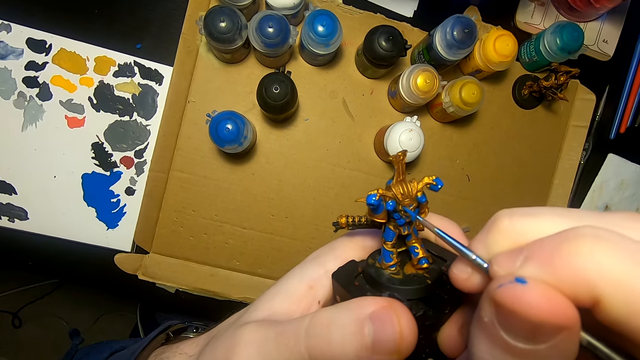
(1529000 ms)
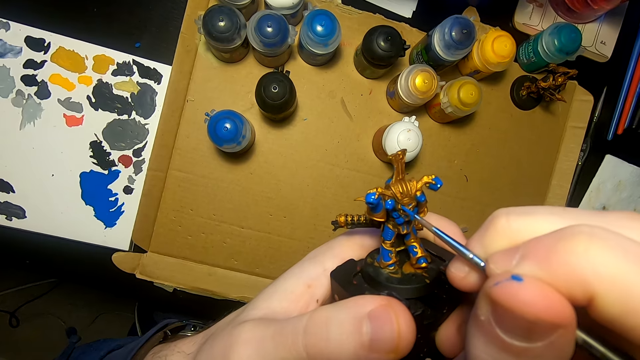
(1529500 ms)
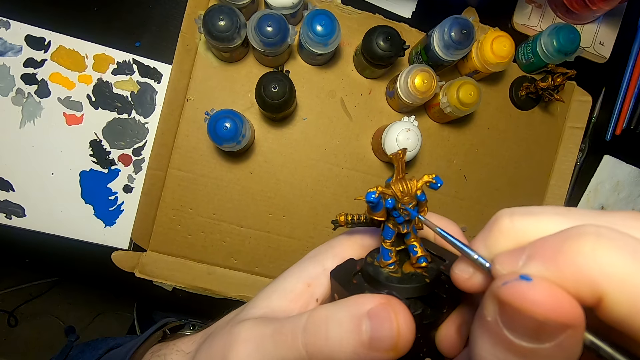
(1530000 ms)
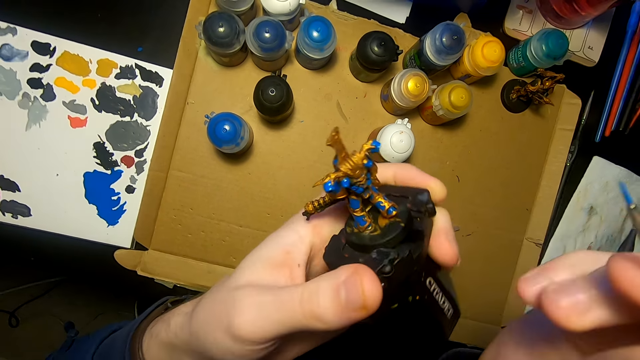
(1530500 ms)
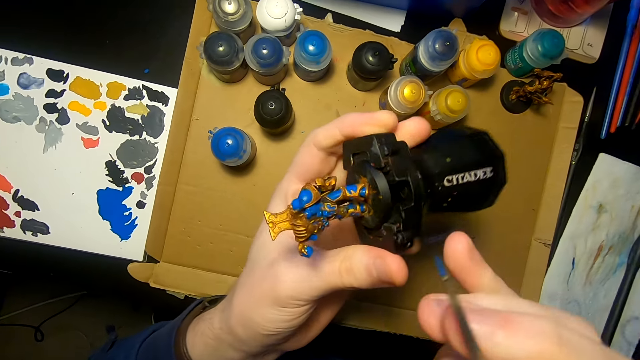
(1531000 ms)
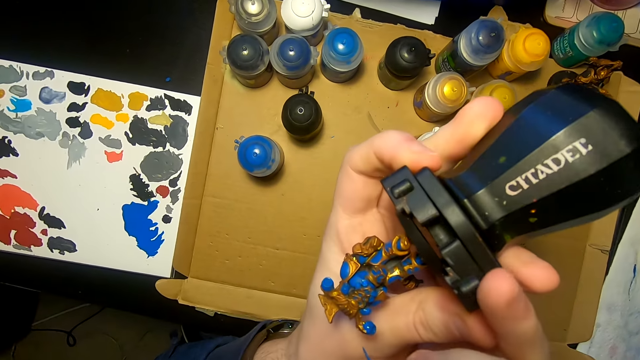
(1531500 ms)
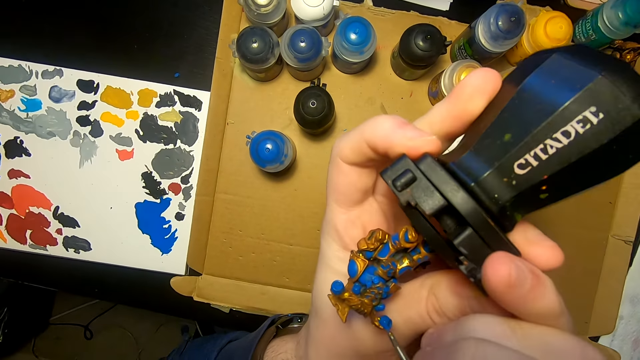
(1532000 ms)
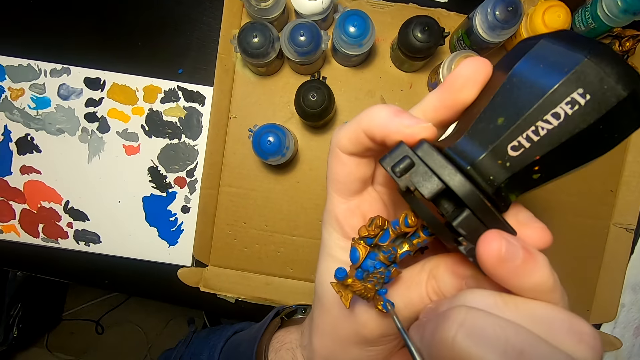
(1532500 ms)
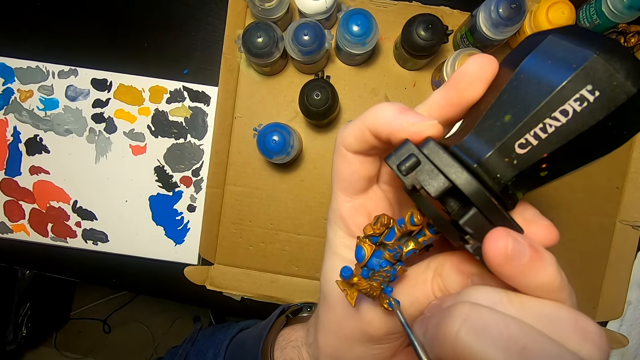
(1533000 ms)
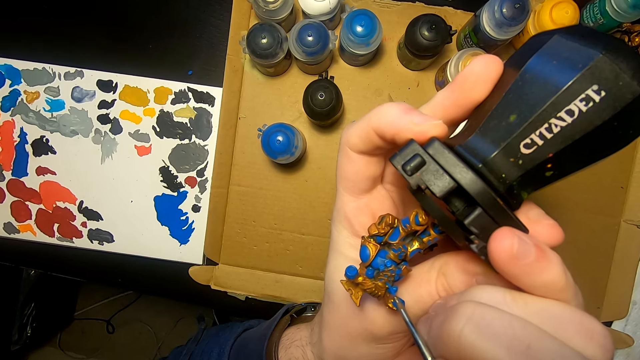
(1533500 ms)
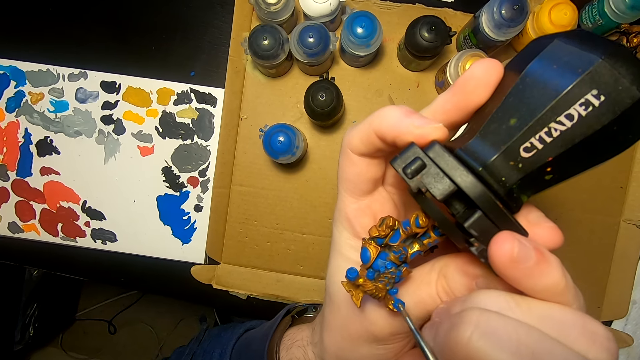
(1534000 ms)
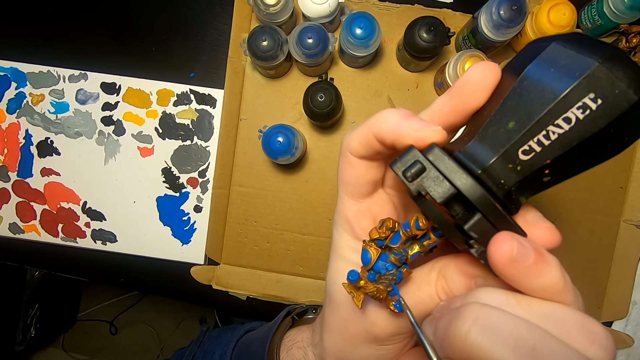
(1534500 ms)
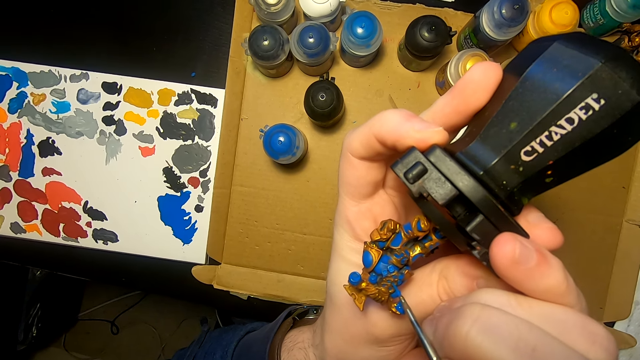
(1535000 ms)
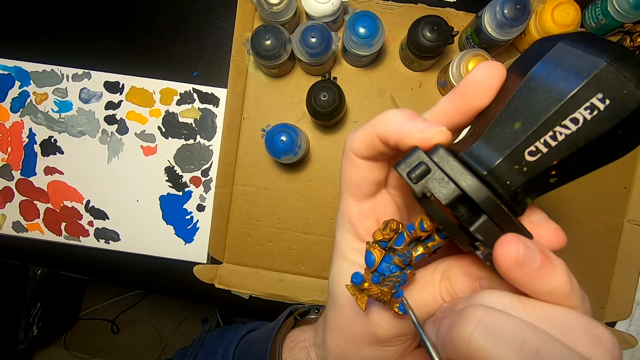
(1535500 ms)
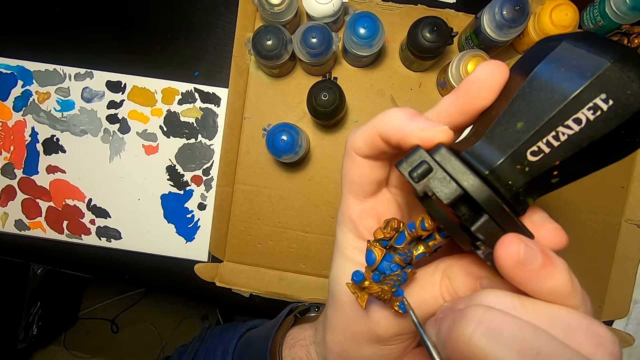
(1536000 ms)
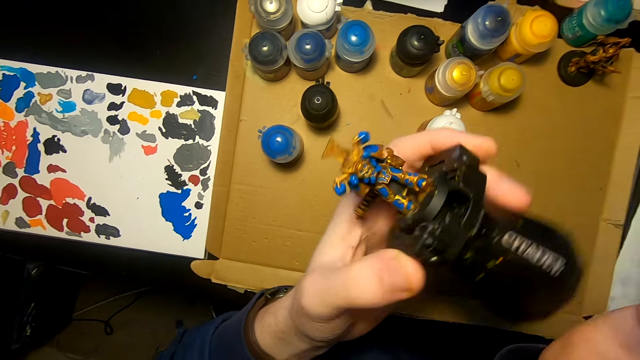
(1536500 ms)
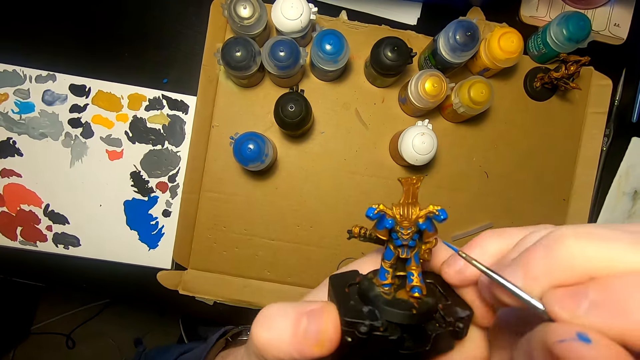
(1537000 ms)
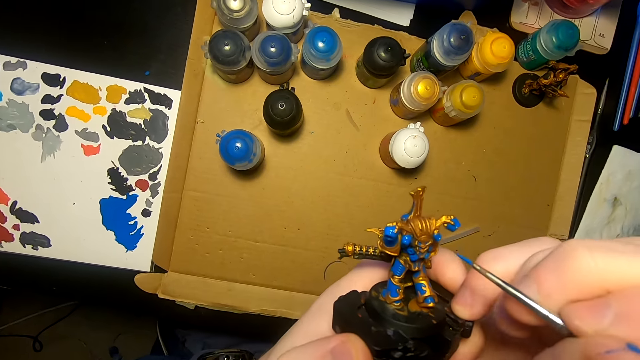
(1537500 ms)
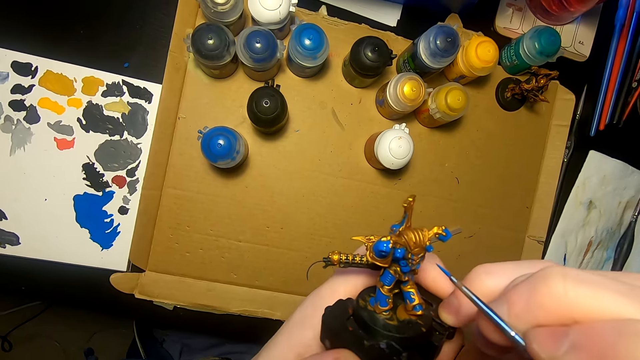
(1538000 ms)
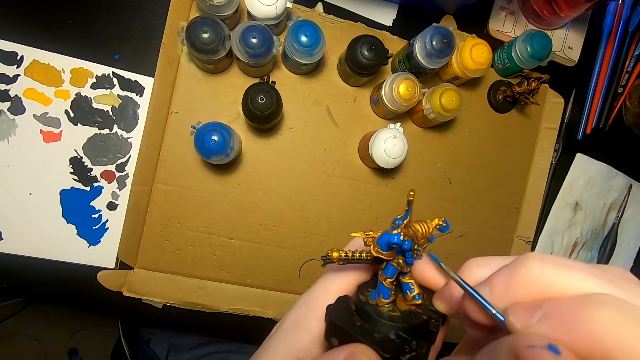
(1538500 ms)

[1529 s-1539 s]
The camera wearer turns something. They apply paint on something. They turn something.

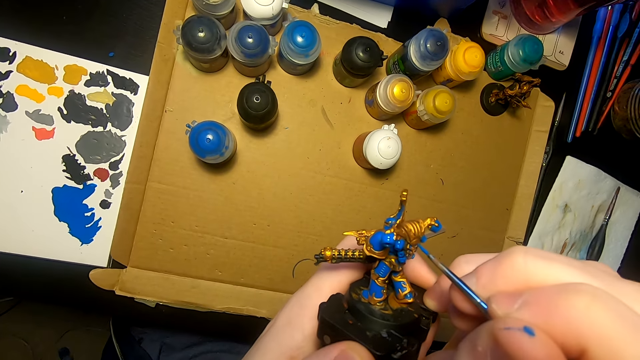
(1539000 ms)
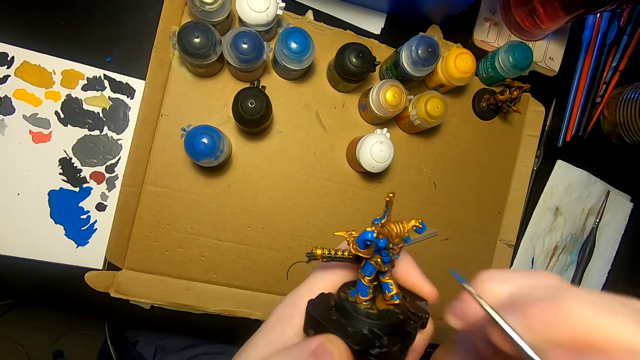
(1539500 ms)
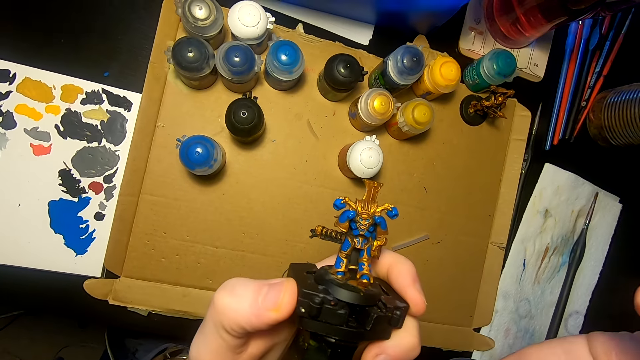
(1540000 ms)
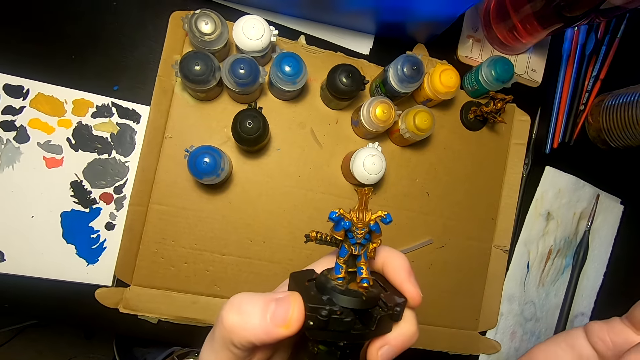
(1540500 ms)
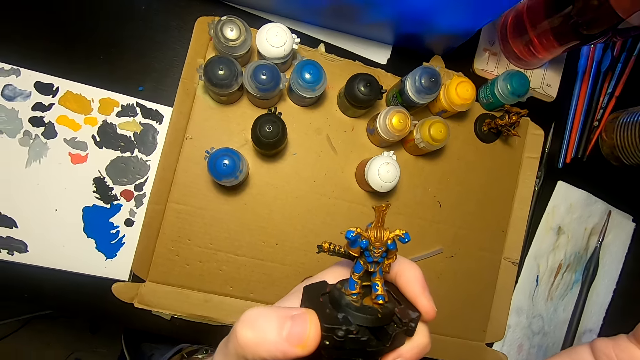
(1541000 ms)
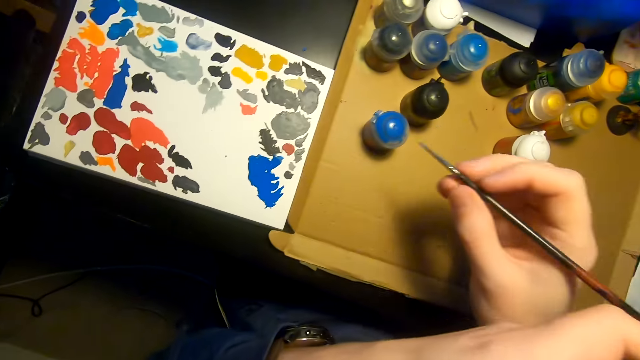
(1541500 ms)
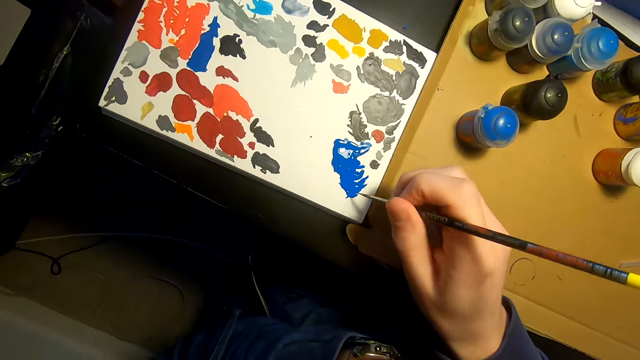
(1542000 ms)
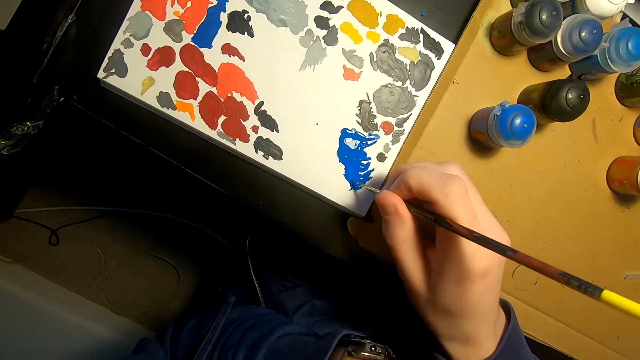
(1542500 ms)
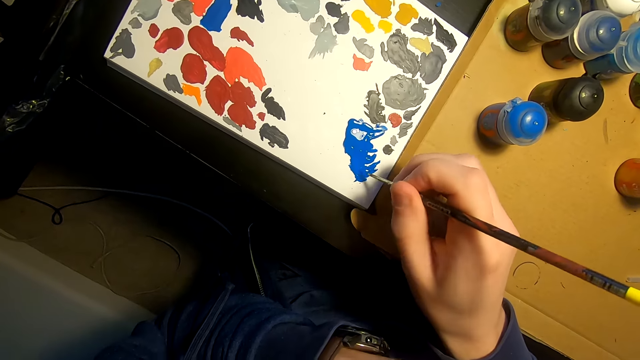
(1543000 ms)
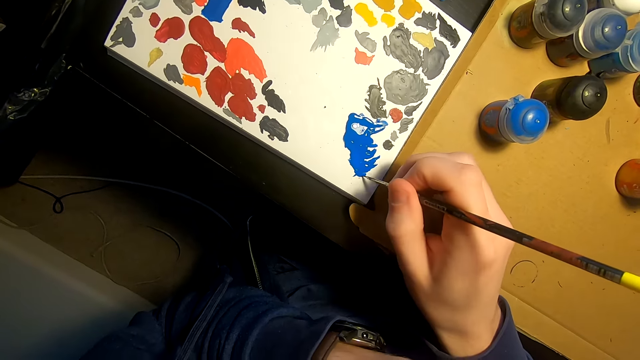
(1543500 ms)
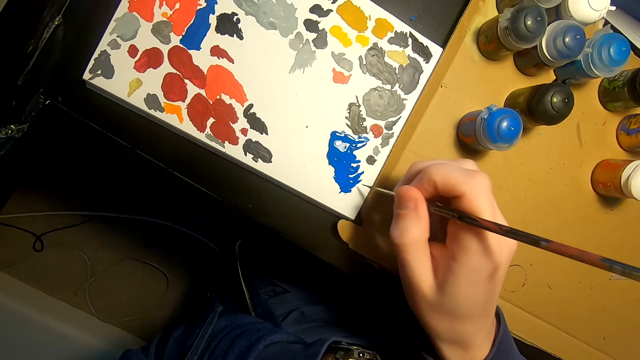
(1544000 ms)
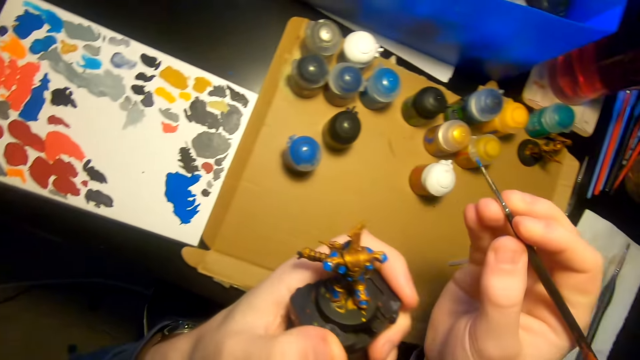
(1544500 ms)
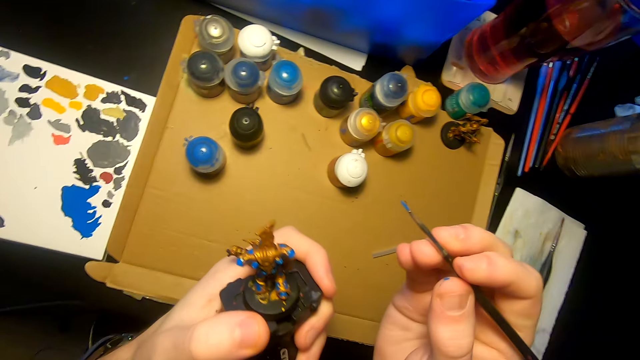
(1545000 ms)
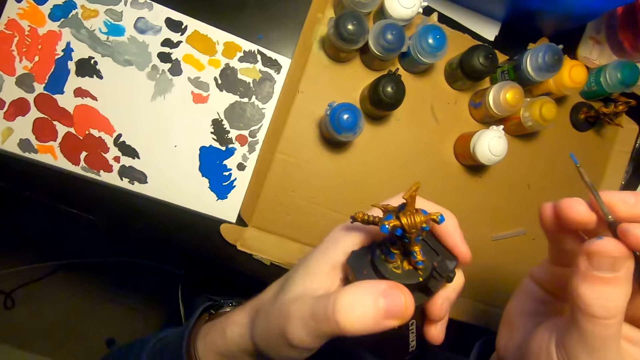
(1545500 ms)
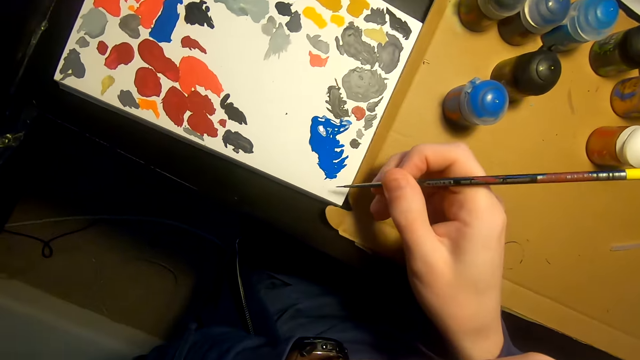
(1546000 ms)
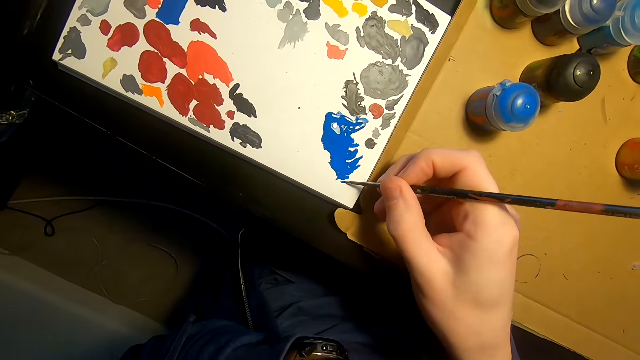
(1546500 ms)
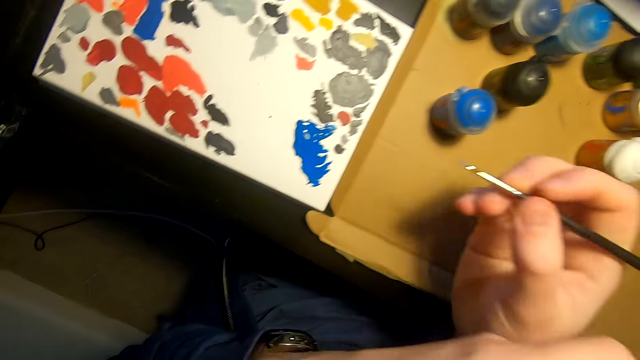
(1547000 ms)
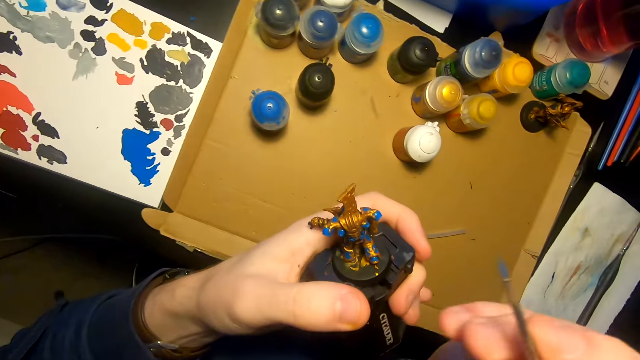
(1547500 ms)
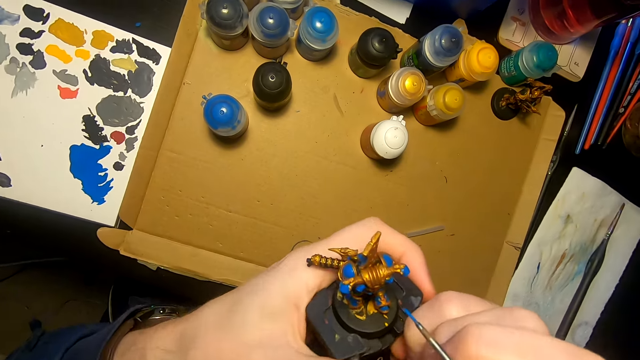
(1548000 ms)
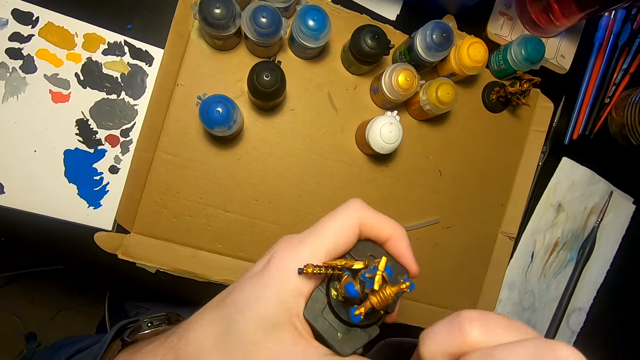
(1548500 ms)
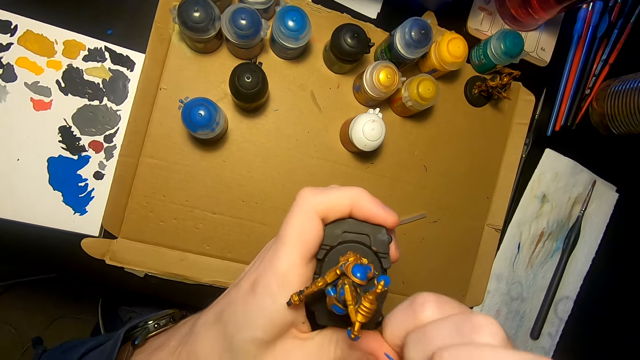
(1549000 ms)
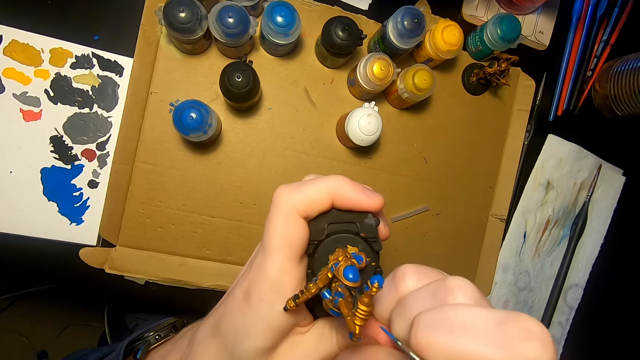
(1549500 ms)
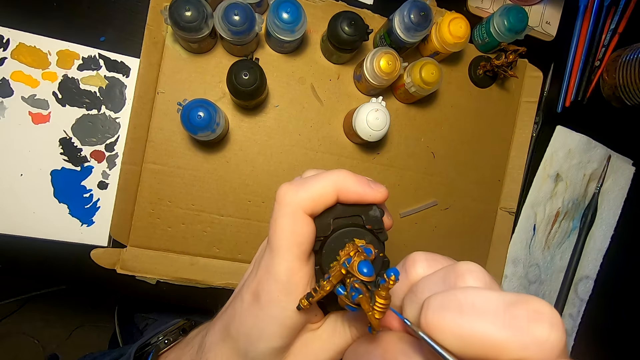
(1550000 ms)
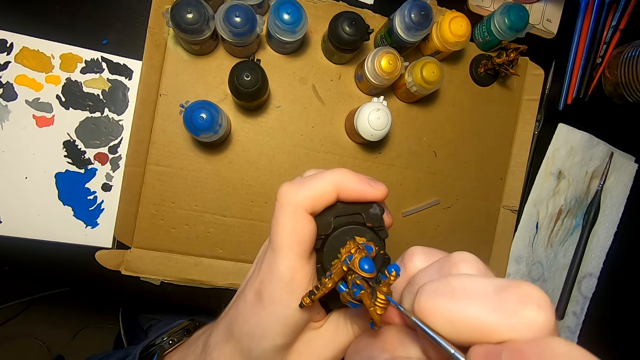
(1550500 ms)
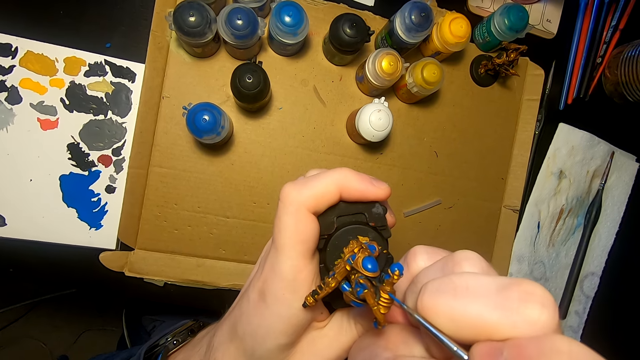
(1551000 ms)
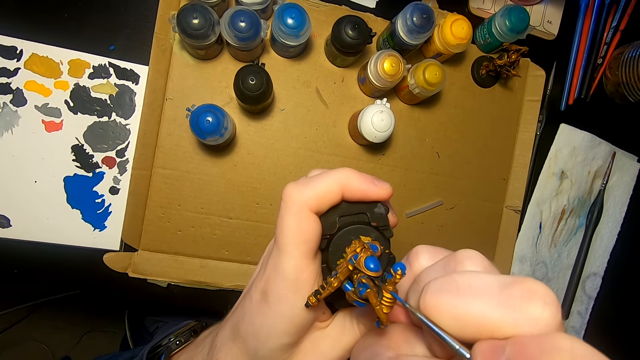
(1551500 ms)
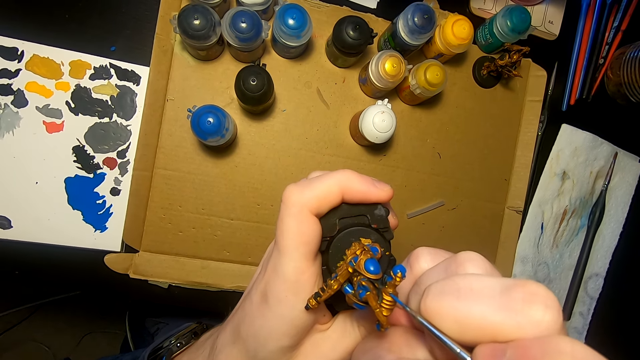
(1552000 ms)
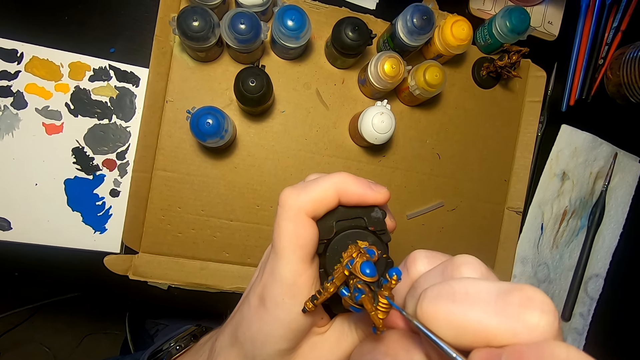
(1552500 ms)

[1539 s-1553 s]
The camera wearer applies paint on something. They dip the paint brush in the paint. They paint the model sculpture with the painting brush.
